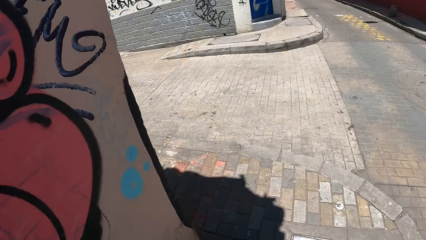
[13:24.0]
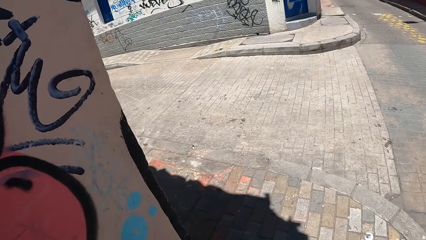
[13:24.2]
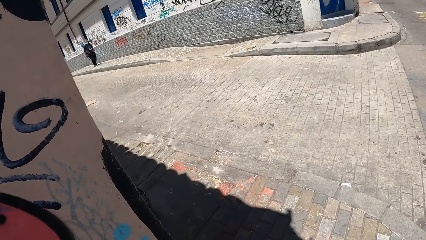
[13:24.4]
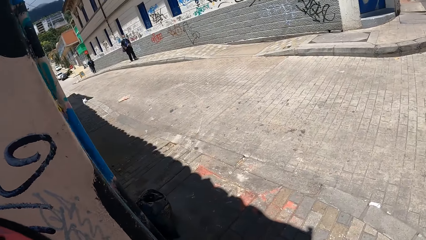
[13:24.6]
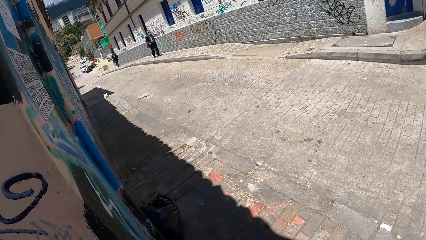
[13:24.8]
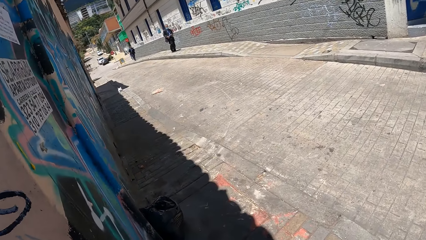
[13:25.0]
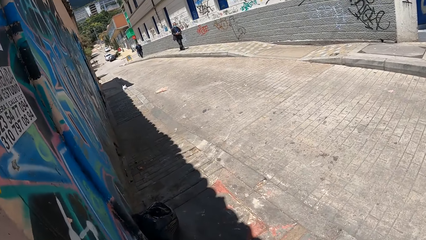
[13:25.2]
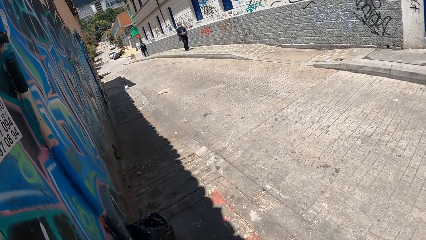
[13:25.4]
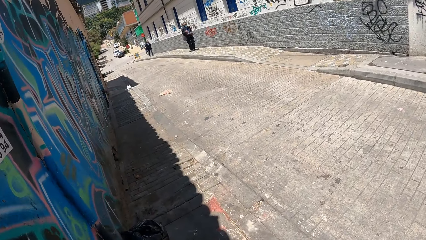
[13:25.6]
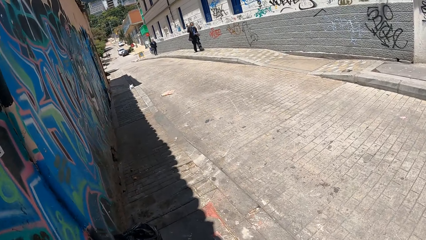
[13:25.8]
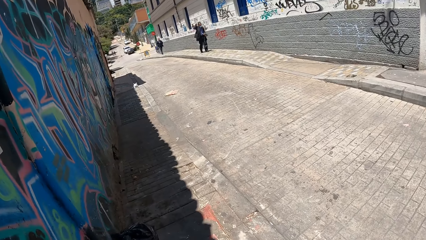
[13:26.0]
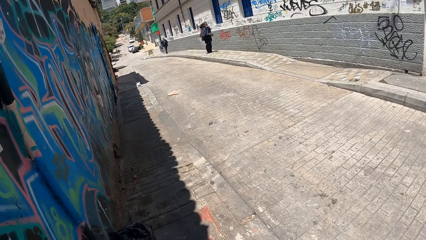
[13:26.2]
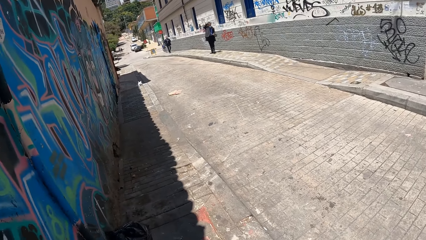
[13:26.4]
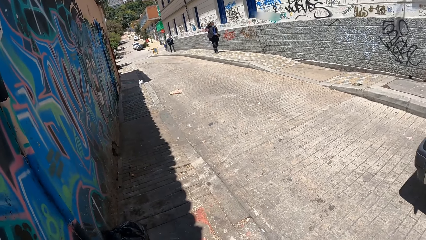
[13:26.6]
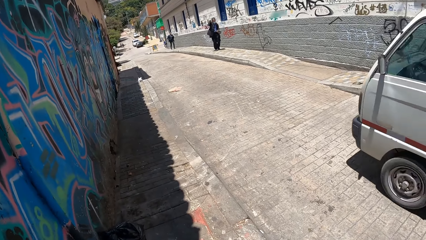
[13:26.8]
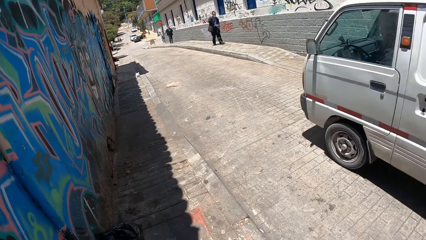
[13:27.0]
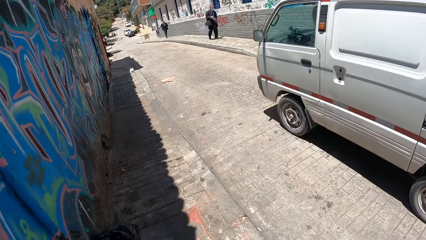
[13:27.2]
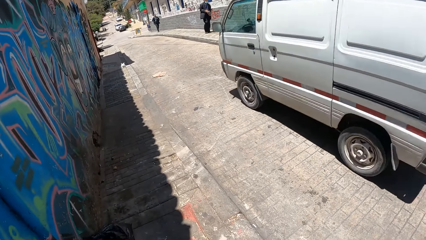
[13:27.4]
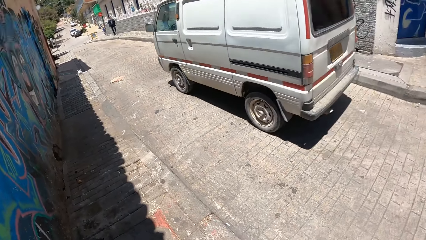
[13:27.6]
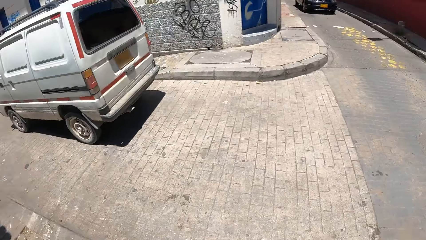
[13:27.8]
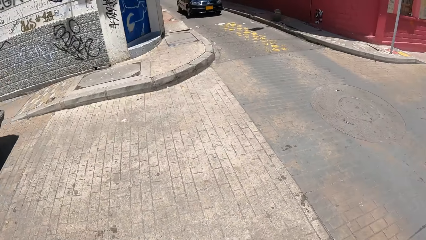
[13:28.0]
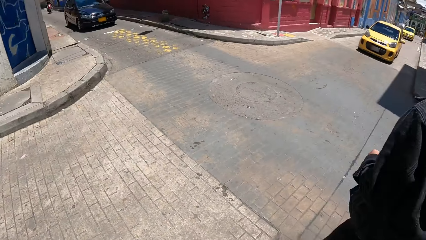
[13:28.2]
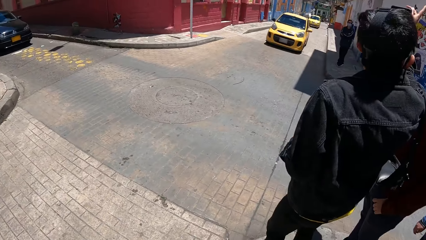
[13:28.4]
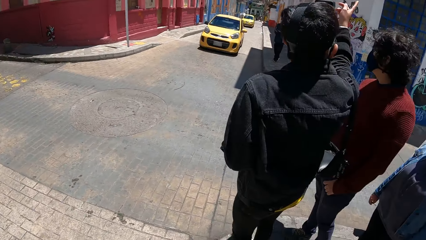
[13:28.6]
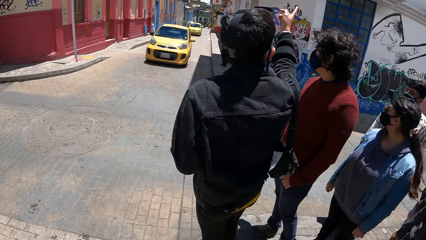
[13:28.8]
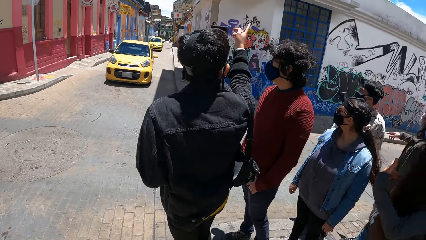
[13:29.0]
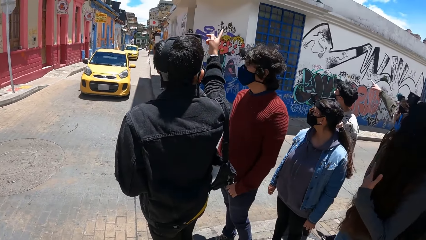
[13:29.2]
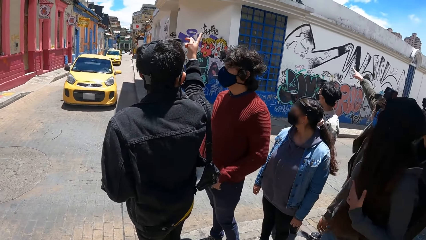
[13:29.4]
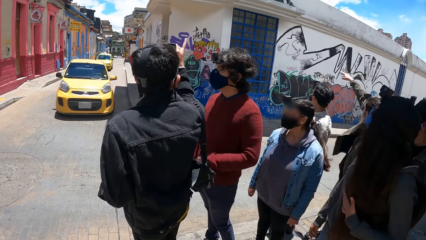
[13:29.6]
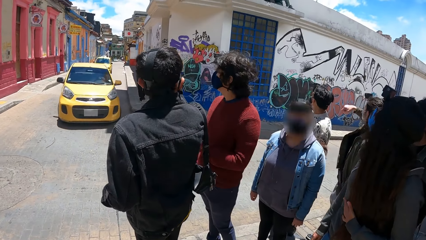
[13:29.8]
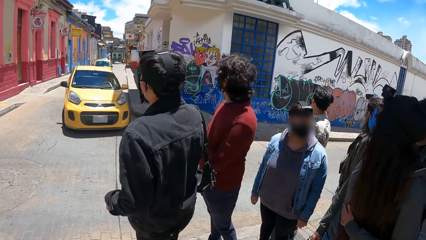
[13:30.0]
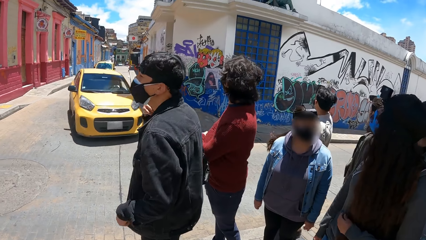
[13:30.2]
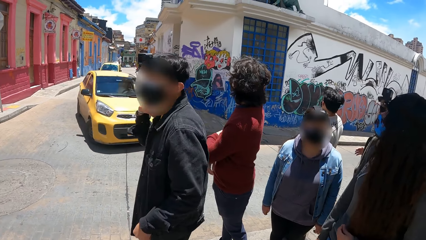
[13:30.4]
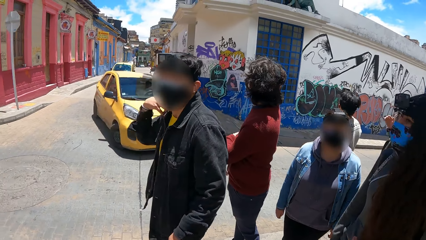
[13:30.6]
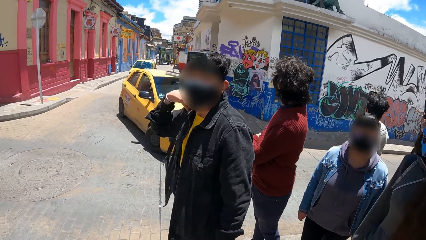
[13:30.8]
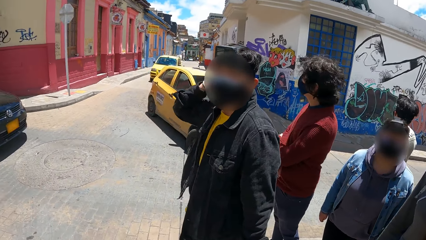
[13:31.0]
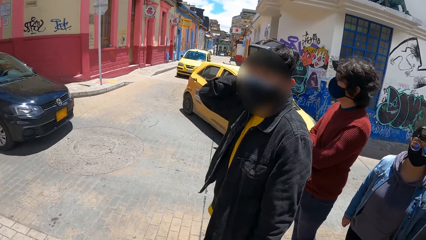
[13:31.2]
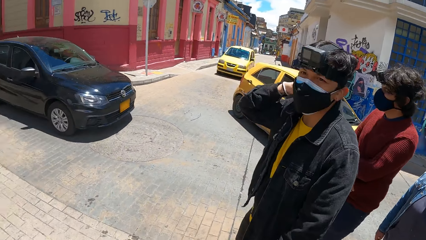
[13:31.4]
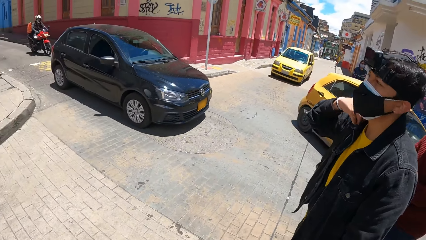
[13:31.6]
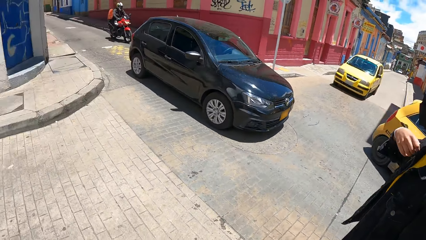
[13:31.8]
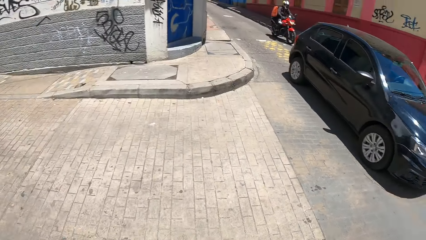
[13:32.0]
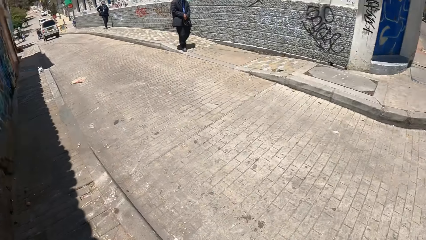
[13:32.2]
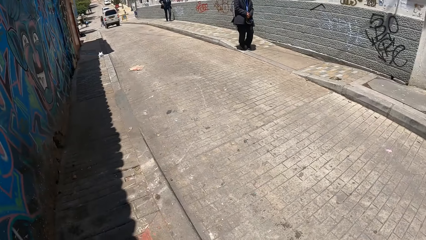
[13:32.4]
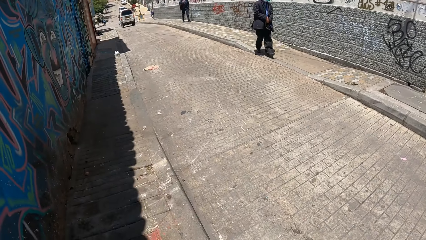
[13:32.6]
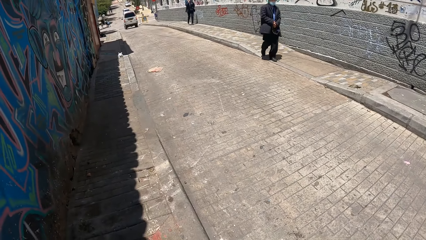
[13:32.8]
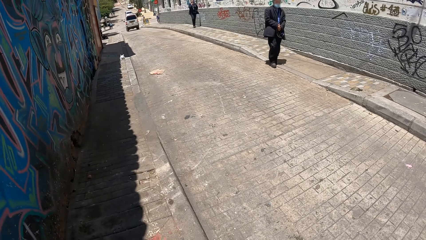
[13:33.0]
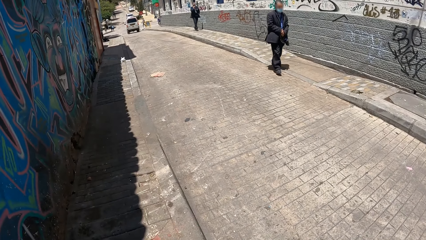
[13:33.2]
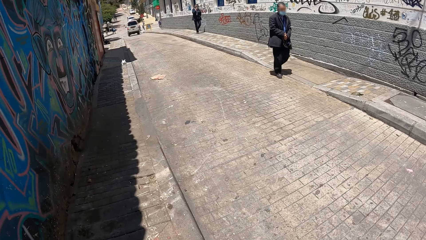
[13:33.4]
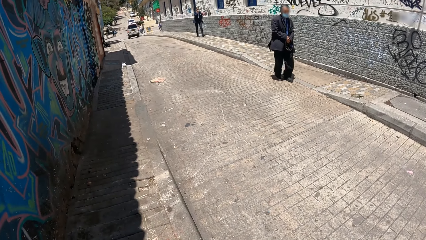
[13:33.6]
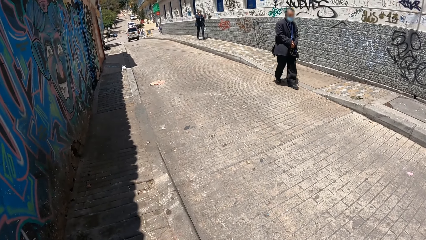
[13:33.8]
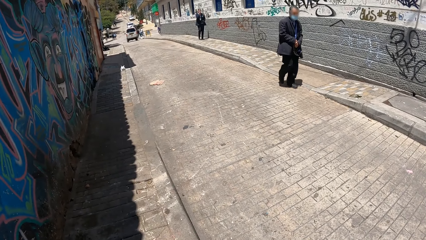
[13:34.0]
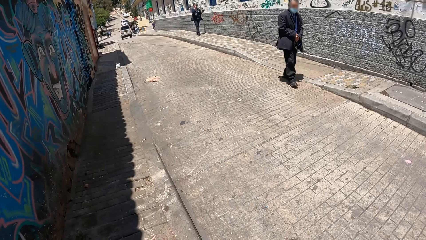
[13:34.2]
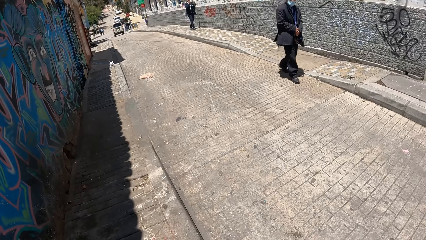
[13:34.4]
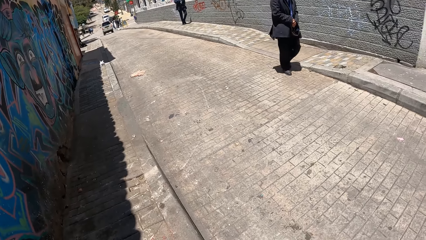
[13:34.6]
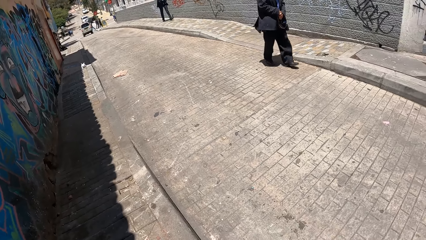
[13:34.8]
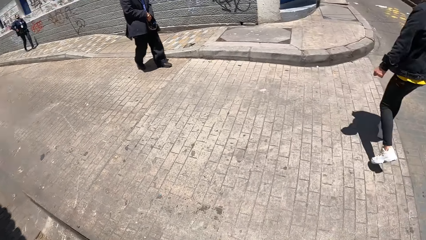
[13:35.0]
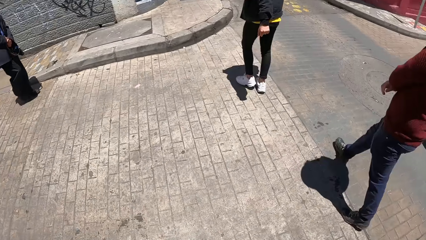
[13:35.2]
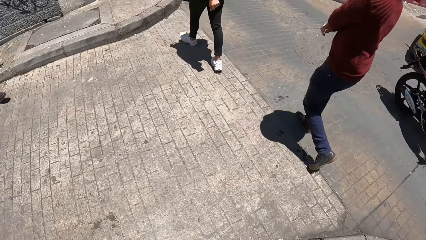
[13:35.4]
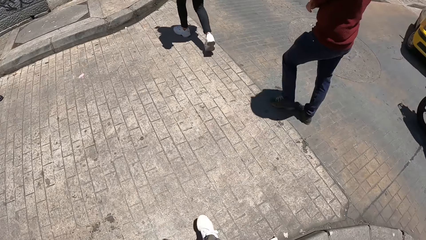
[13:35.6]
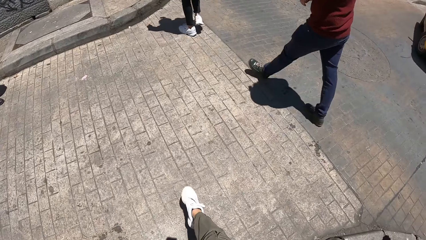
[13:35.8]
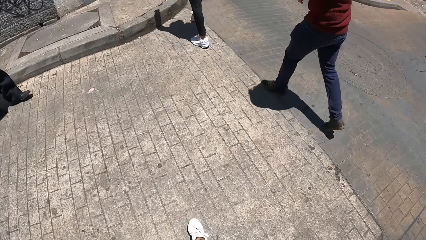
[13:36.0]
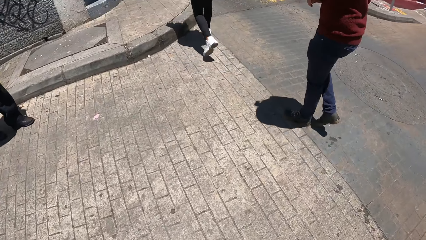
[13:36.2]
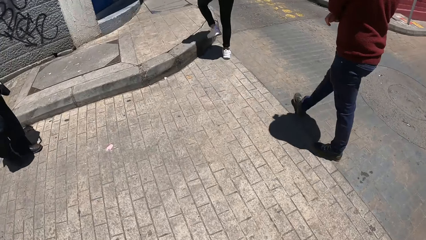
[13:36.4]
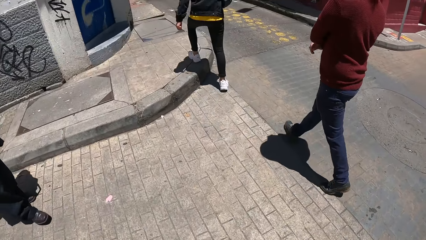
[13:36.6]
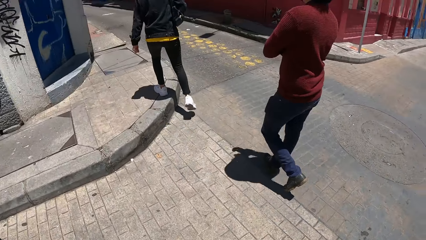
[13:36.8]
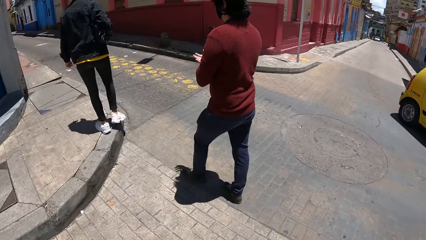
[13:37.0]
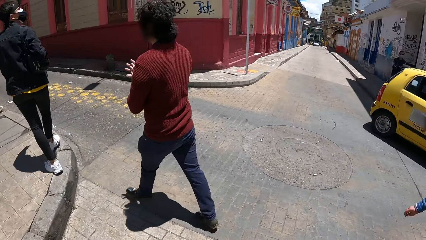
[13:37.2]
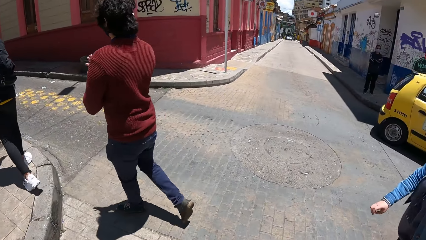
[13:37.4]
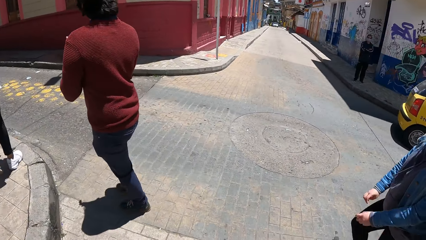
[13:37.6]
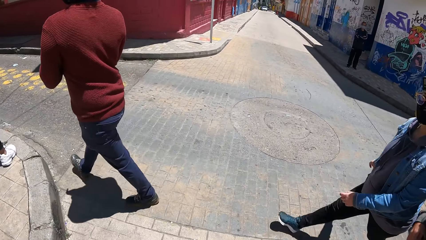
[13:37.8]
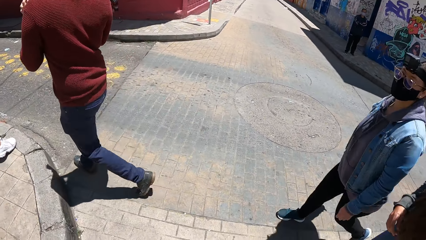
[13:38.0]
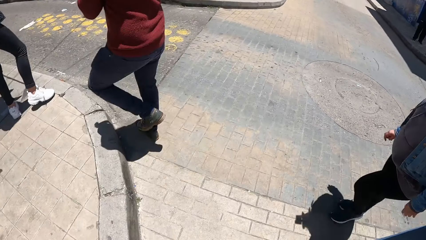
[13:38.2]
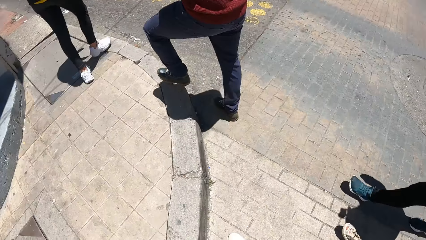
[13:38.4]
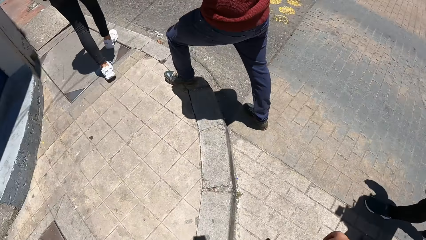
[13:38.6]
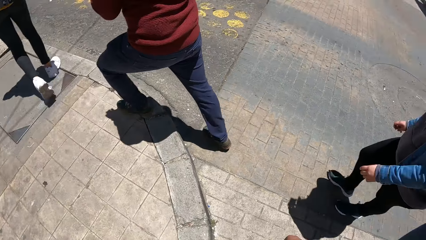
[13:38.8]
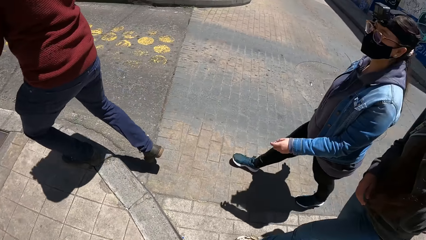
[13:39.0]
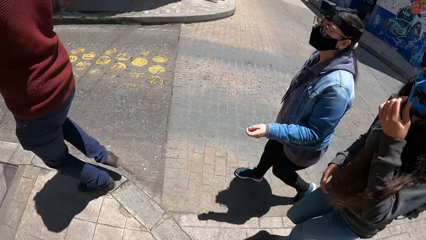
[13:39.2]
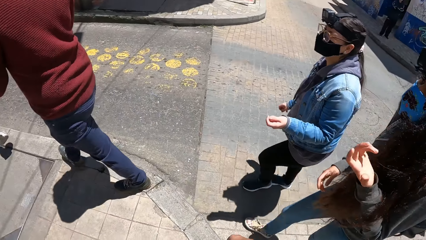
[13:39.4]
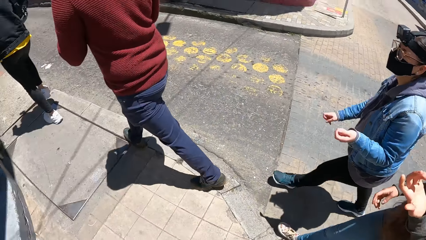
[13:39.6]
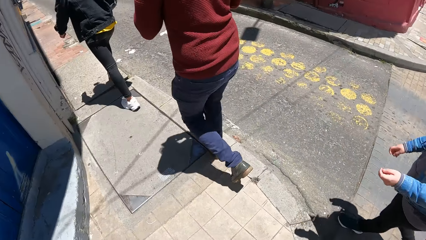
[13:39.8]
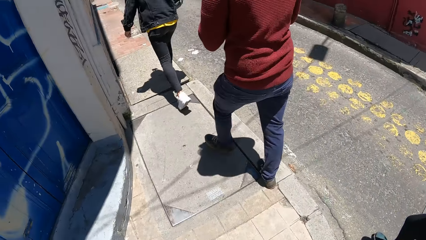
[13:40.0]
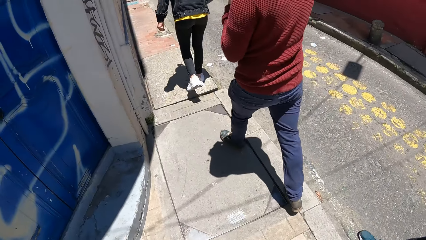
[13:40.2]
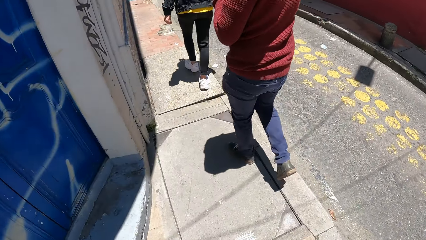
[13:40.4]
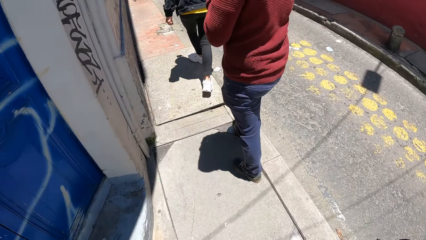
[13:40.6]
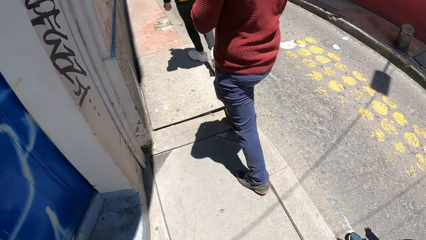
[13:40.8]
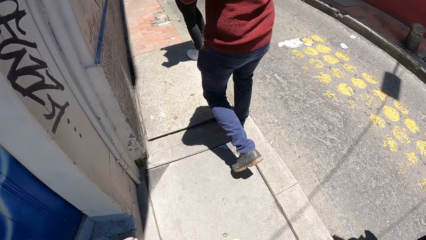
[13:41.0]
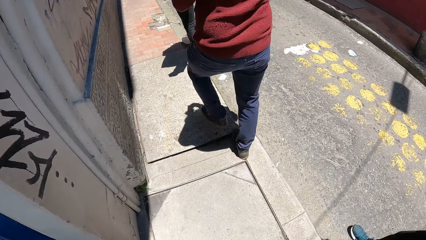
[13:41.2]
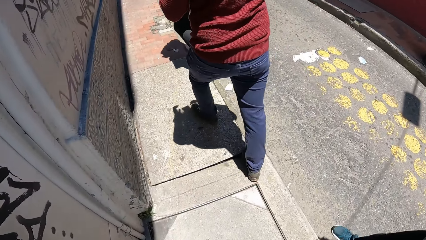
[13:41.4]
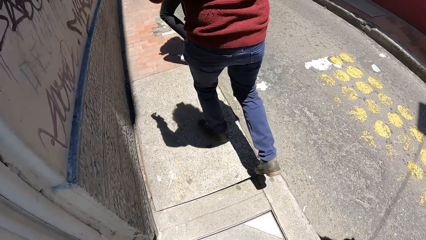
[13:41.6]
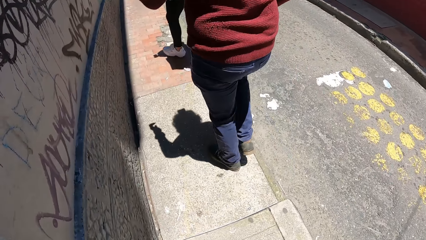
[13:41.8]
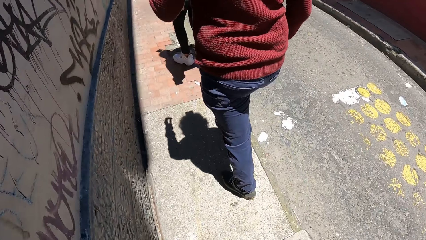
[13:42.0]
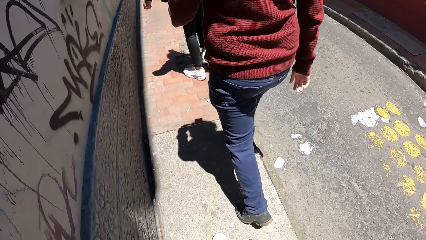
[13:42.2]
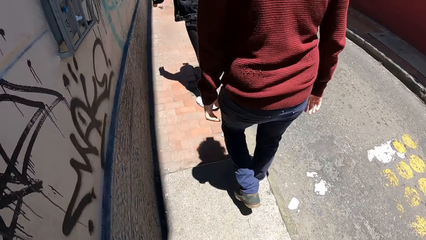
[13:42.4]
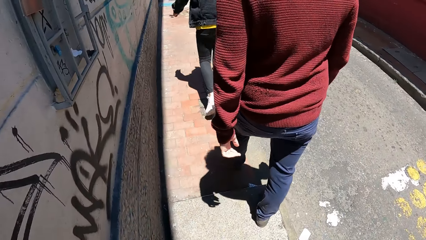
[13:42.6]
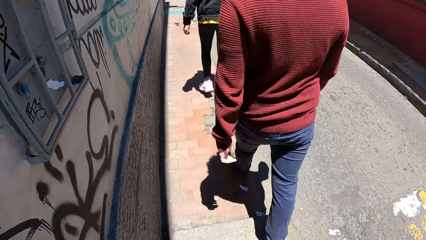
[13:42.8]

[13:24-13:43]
The camera wearer turns around. They stand in the street. A white bus drives past them. The man adjusts the bag on his right shoulder with his right hand. A yellow car drives past the camera wearer. A black car drives past them. They cross the road with the group of people. They walk in the street. A person walks in the street. Another person walks in the street. The first person touches the face.
